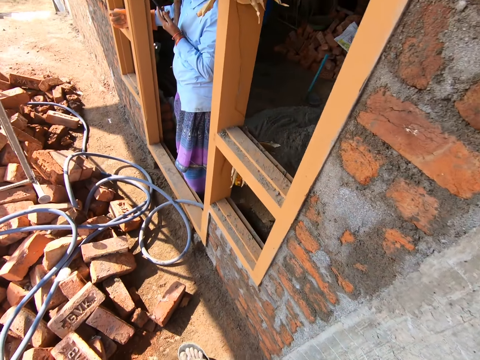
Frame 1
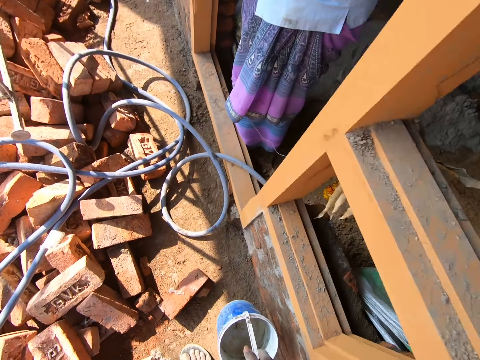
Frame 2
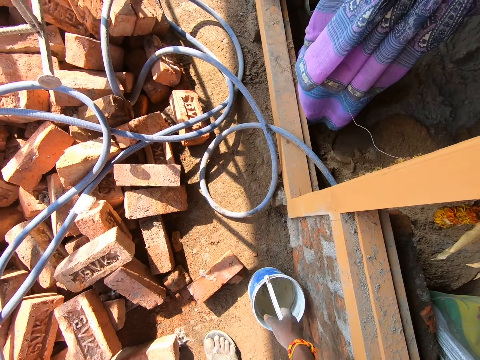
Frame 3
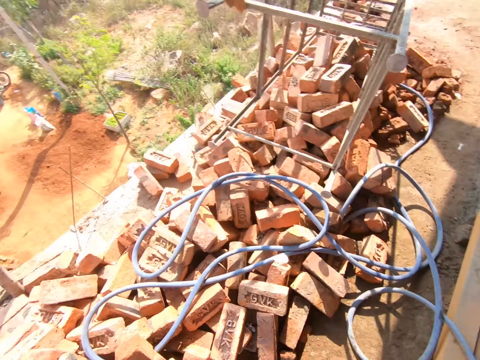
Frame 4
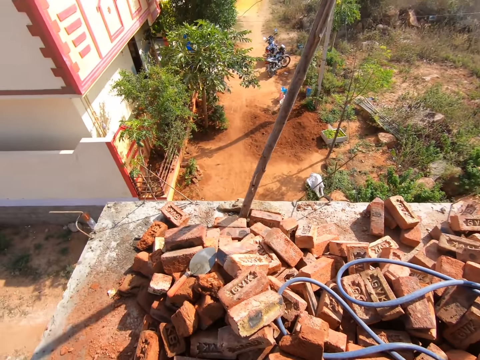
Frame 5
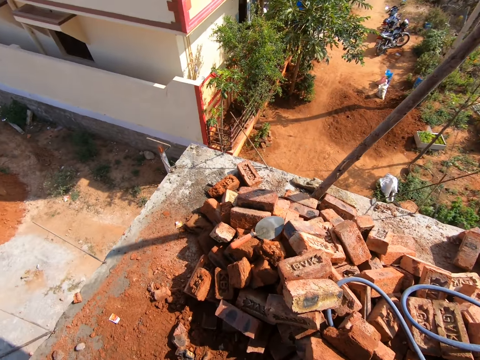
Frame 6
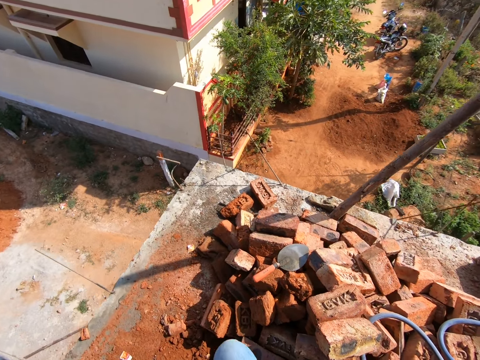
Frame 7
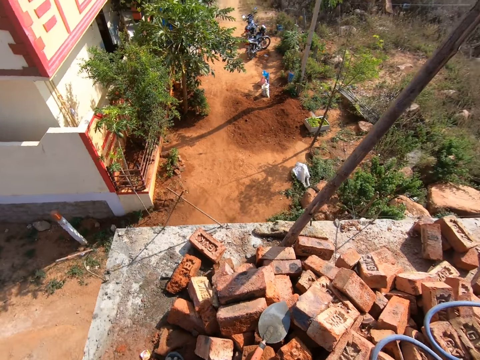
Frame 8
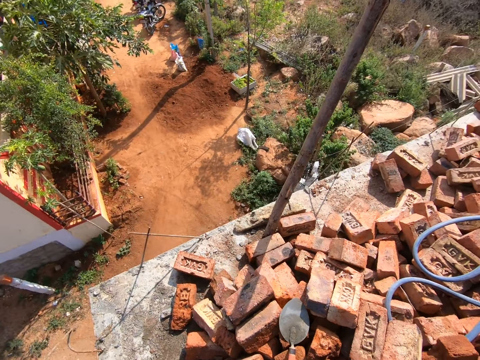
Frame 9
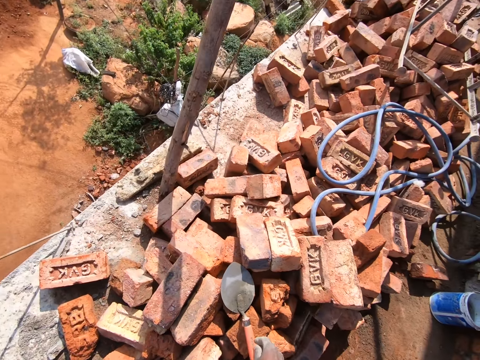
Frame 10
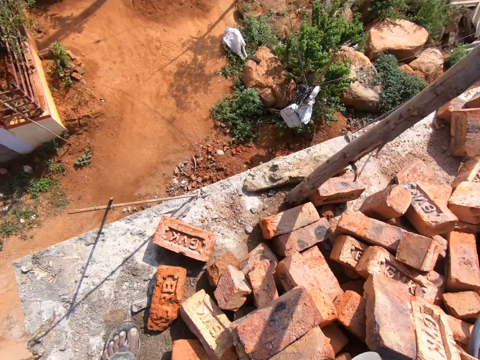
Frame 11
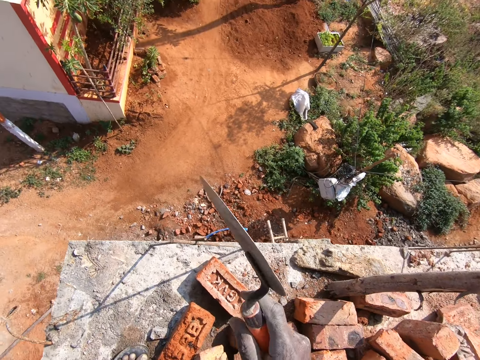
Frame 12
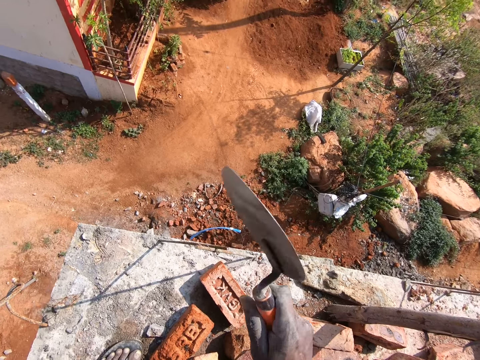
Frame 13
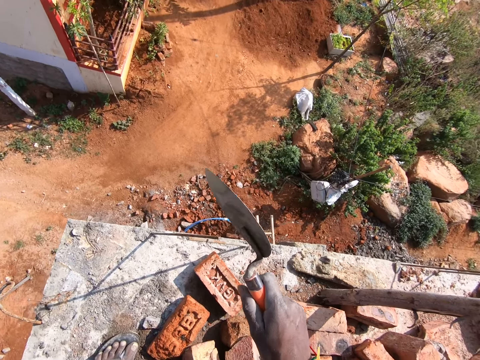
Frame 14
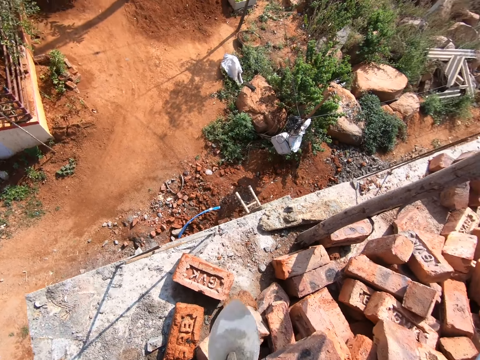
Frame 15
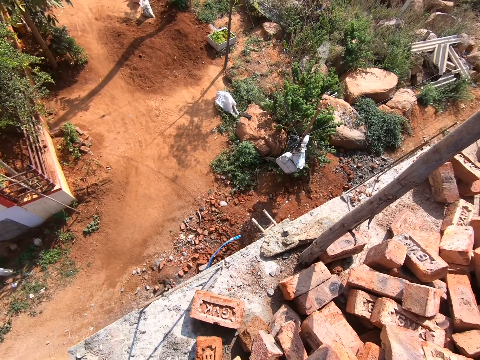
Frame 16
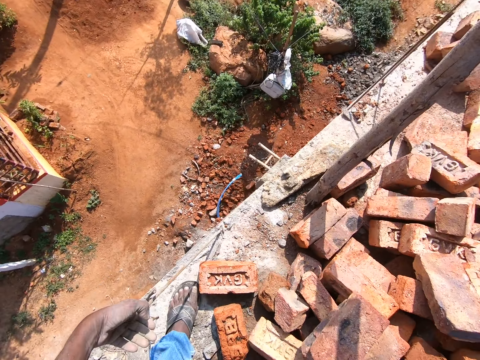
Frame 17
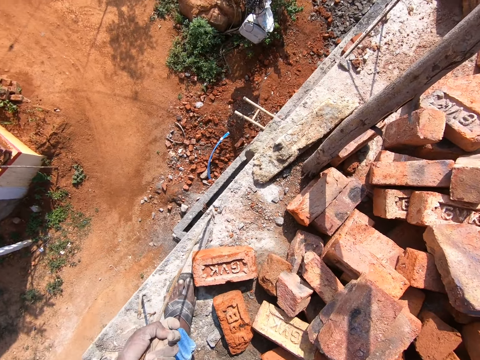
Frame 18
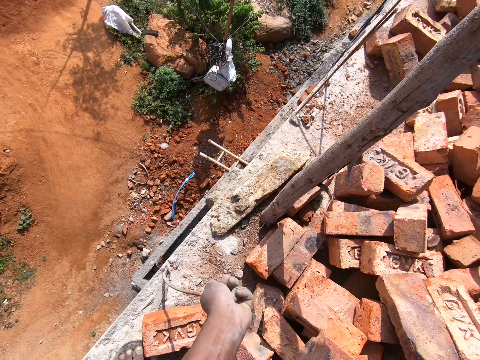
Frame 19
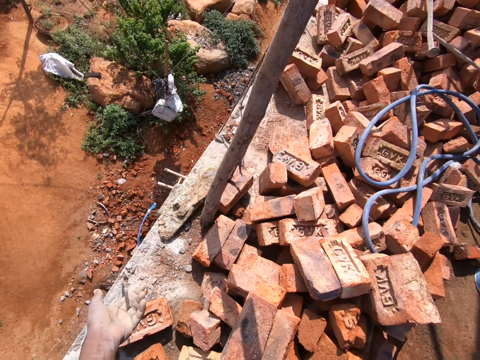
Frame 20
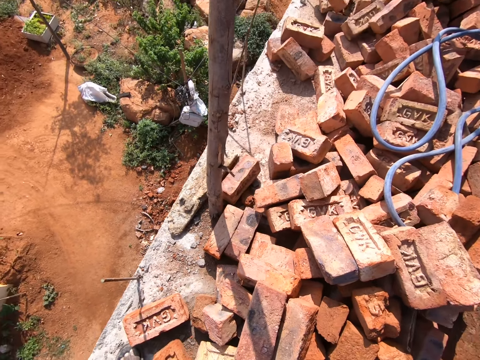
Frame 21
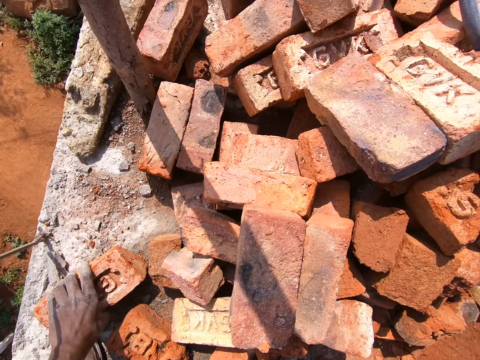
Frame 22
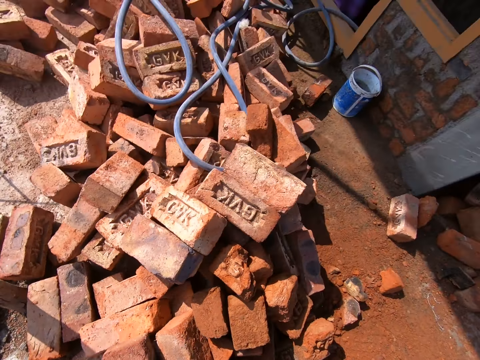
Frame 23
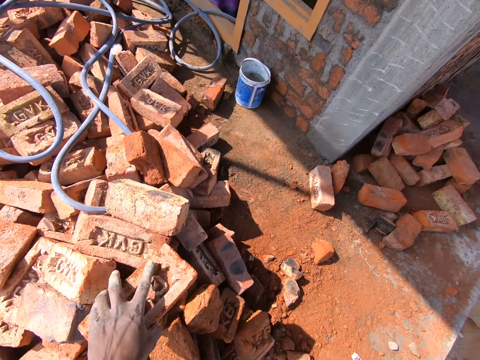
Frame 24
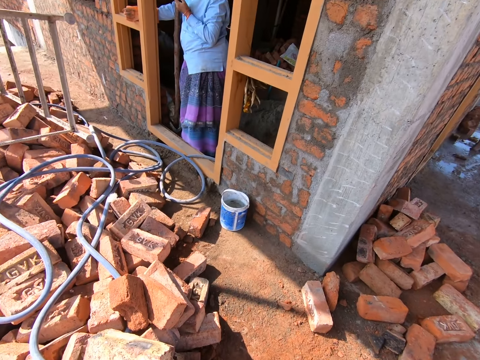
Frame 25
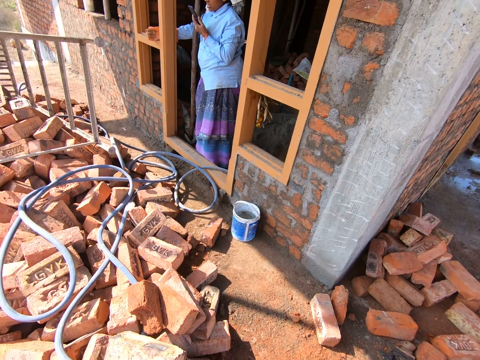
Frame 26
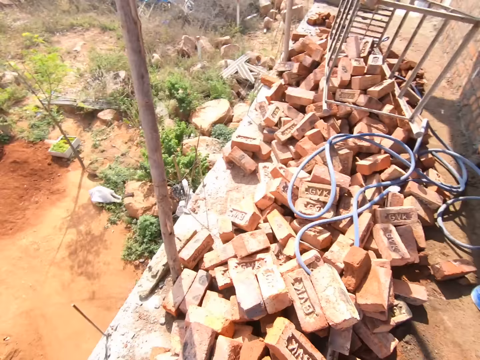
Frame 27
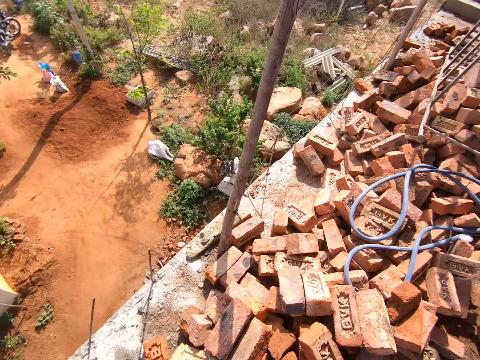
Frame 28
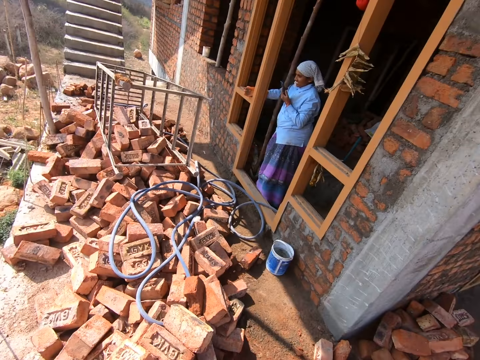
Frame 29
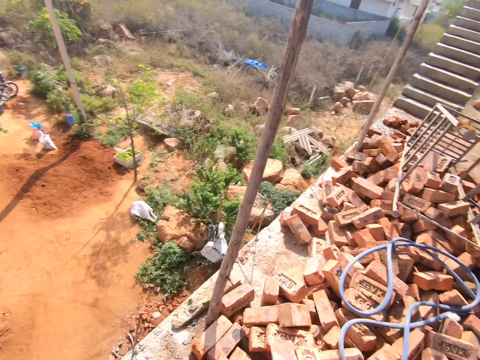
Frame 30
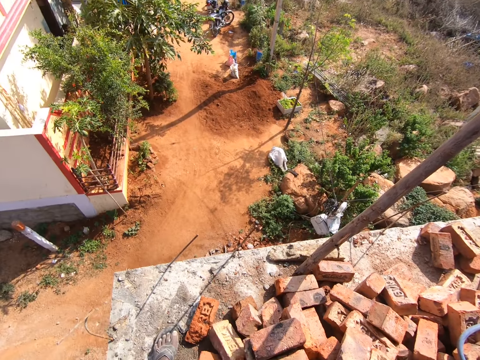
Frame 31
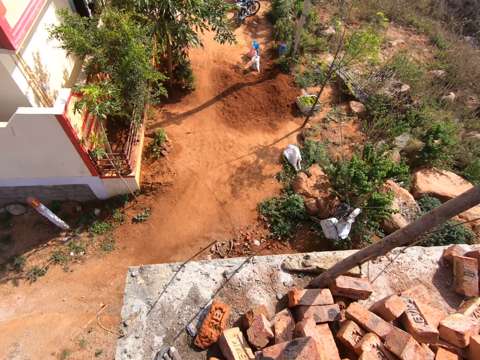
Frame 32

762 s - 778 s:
The camera wearer places the tin on the floor. They look around the construction house. They move around. They pick up a trowel. They knock the trowel on the metal. They look around. They move the metal. They bend the metal with the hand. They look around. They pick up a brick. They move the brick. They put the brick down. They look around the construction house. A person talks with the phone.

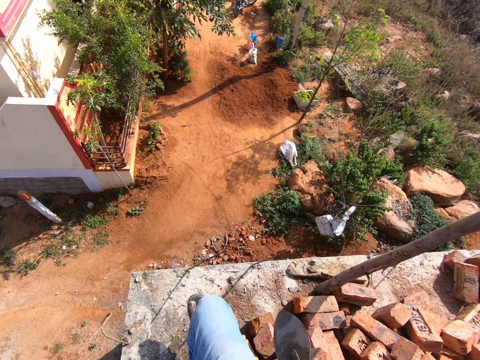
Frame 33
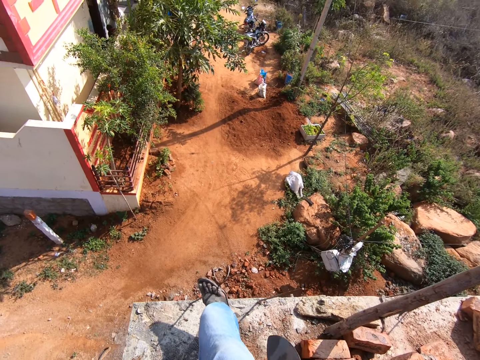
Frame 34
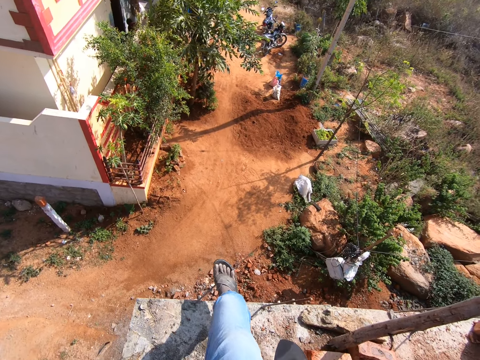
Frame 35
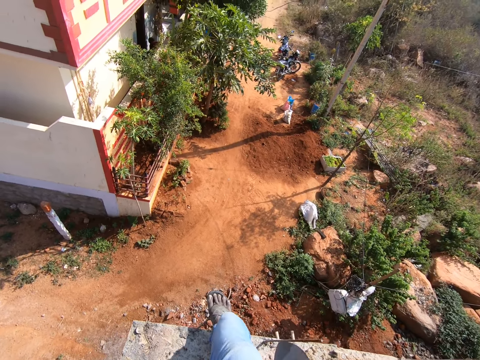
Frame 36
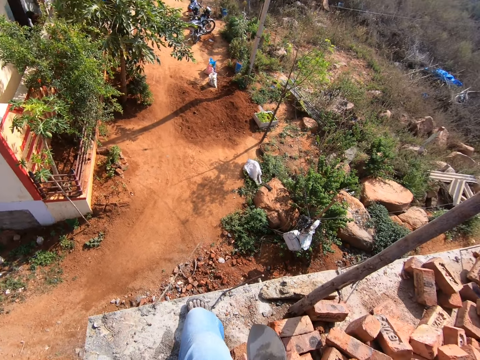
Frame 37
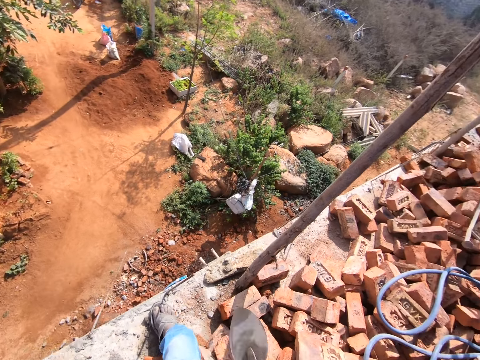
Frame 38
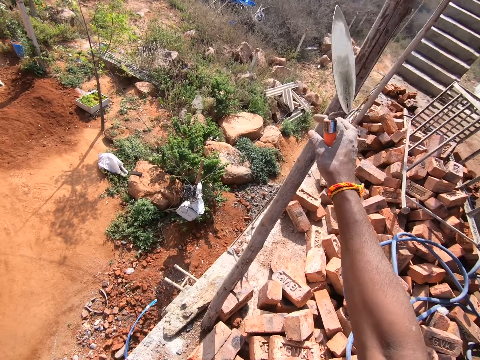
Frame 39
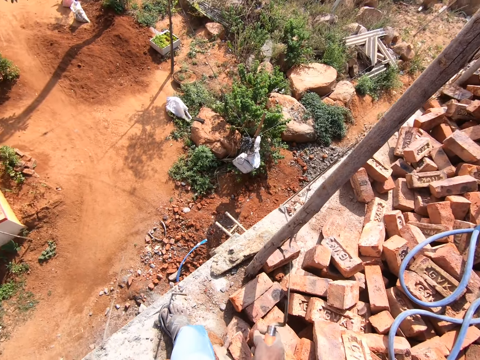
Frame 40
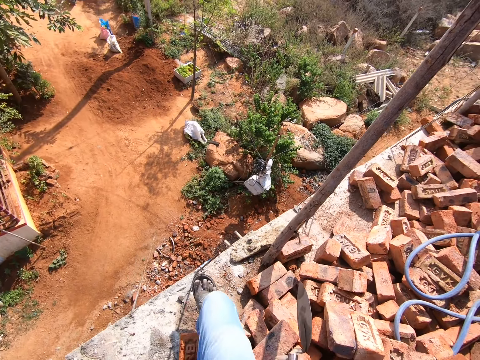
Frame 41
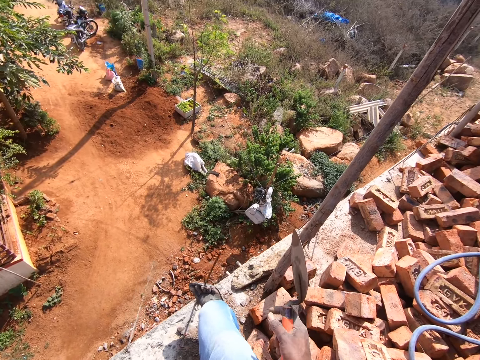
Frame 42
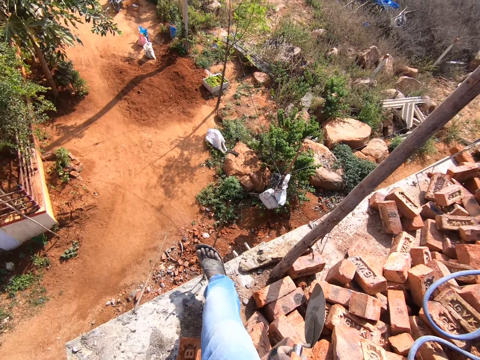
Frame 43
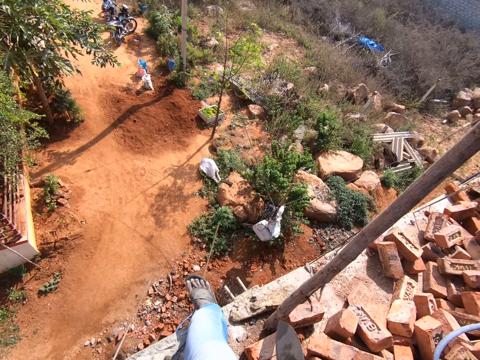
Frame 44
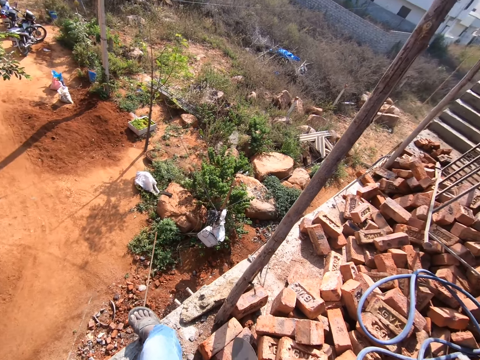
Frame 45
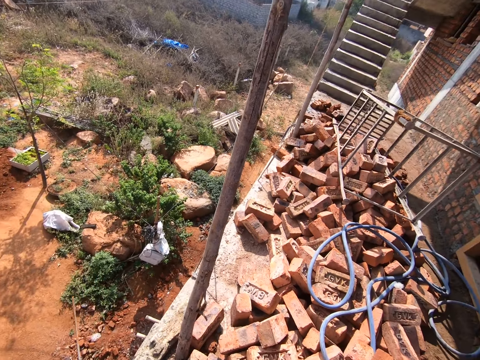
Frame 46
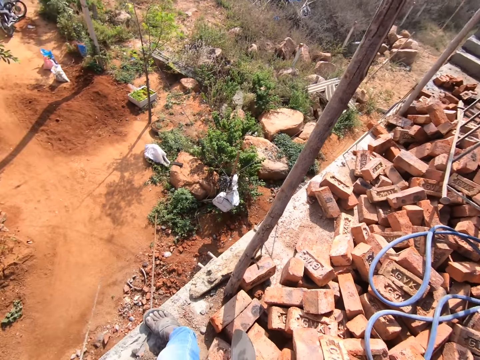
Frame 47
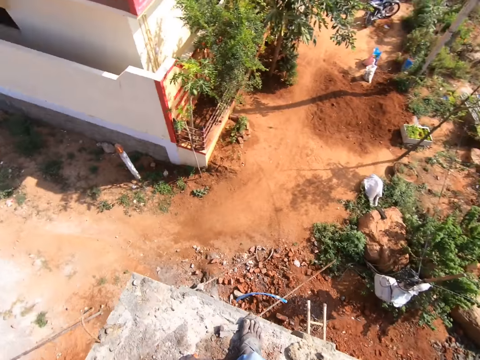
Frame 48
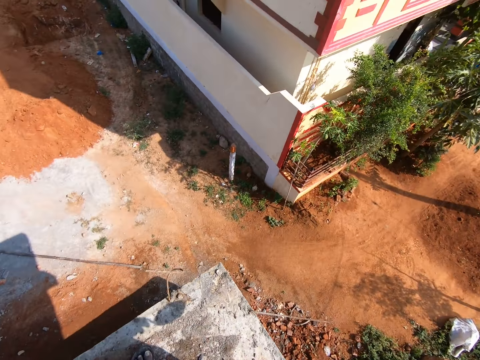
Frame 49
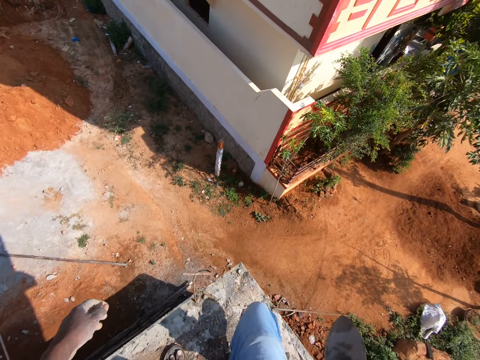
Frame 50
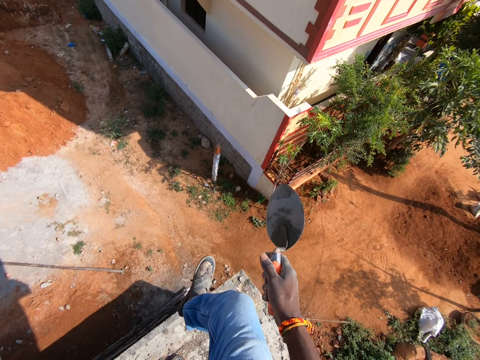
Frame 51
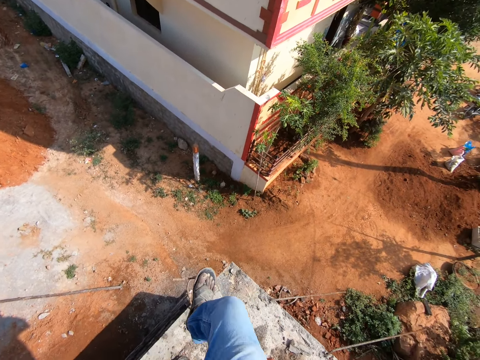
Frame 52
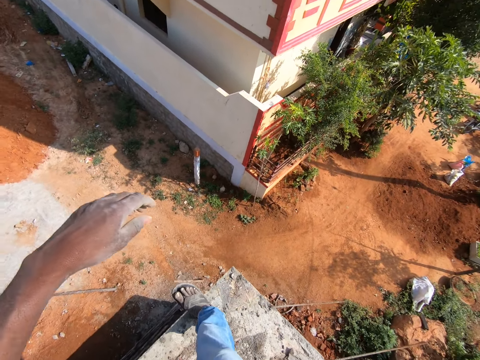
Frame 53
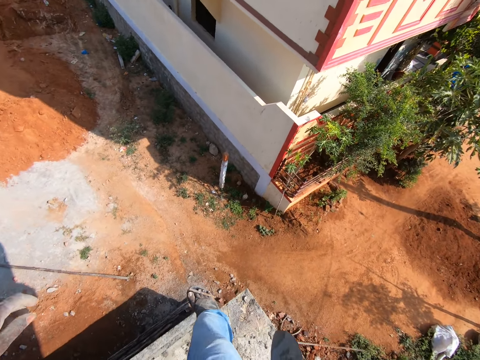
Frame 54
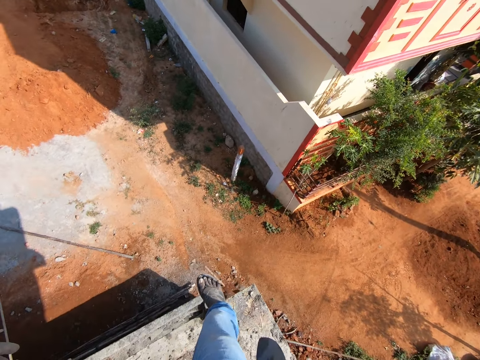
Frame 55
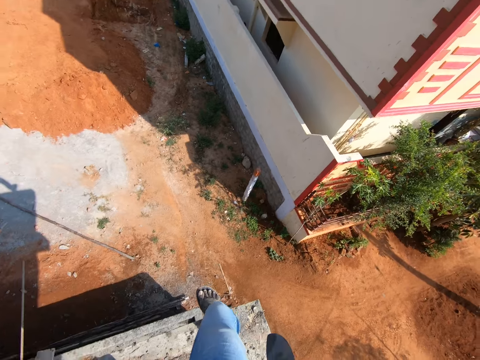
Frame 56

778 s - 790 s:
The camera wearer bends metals with his leg. He looks around. He bends the metal with the leg.
